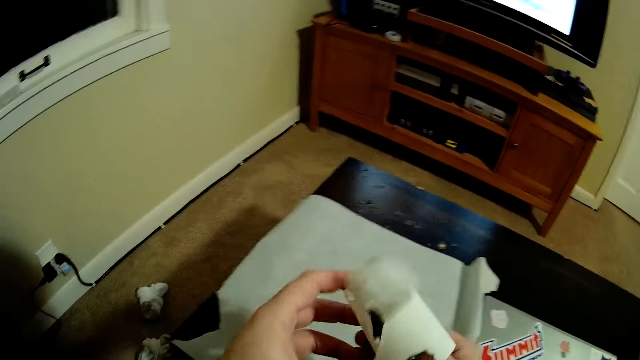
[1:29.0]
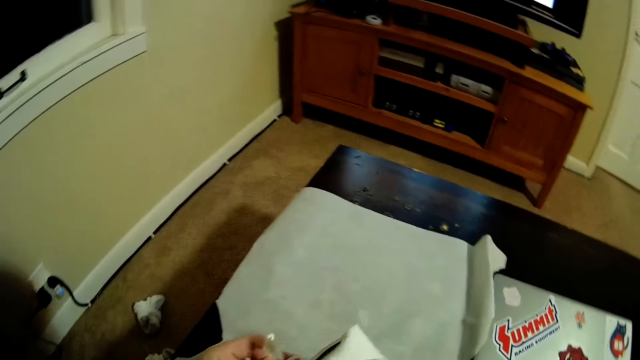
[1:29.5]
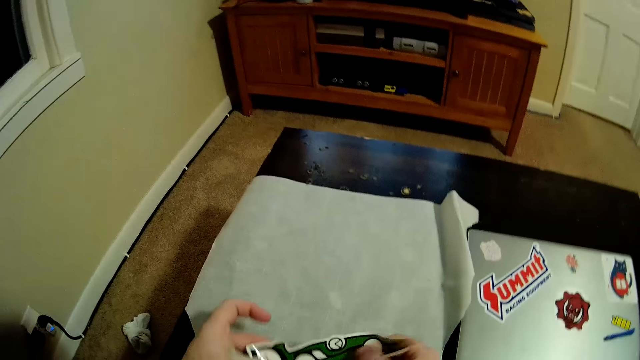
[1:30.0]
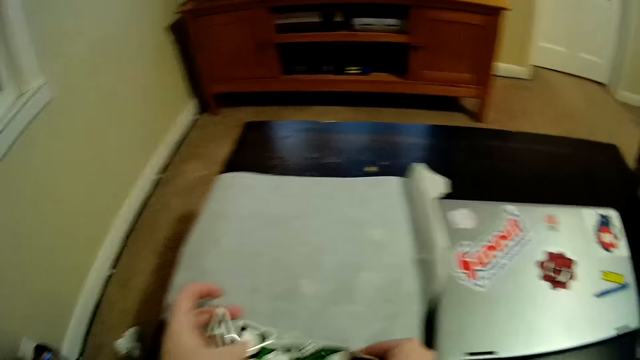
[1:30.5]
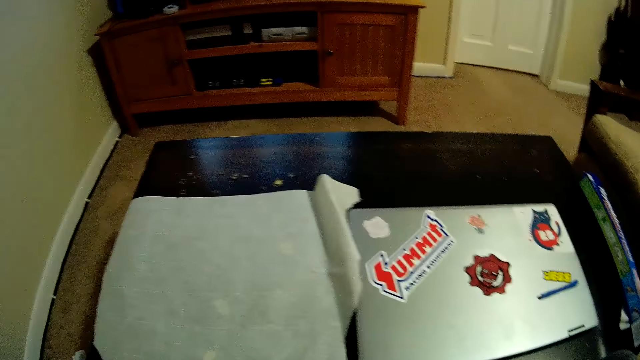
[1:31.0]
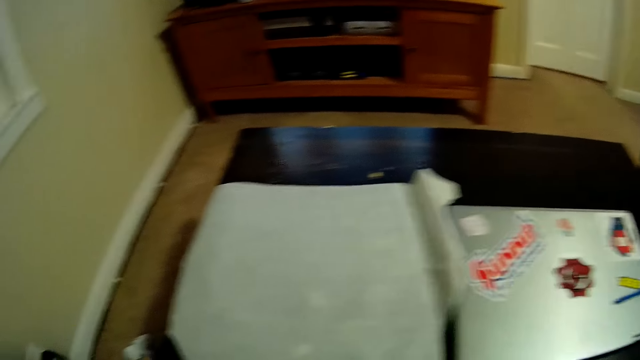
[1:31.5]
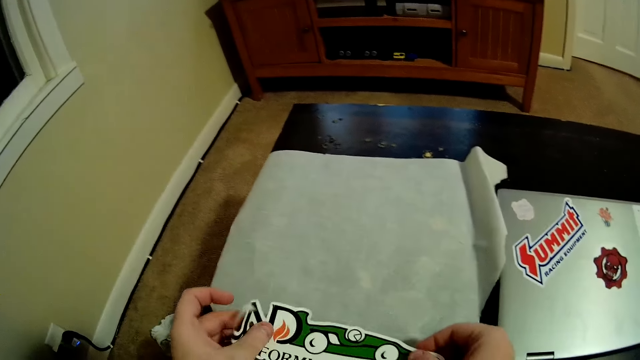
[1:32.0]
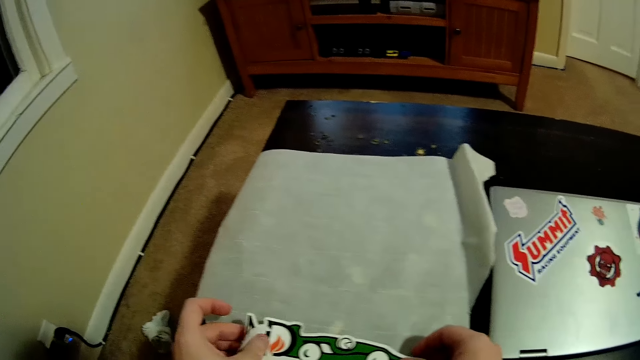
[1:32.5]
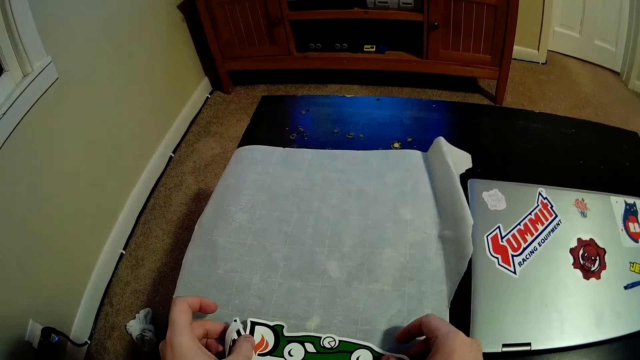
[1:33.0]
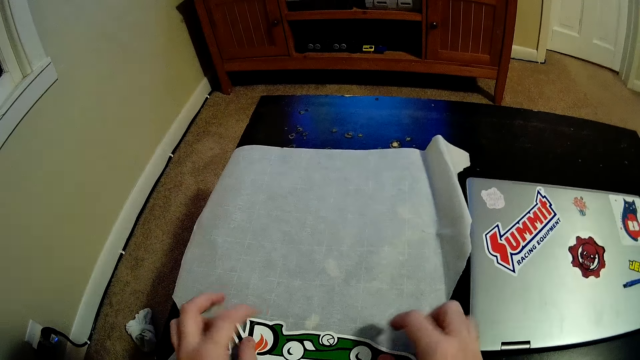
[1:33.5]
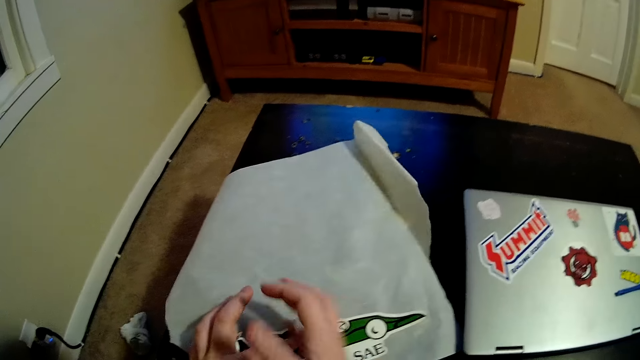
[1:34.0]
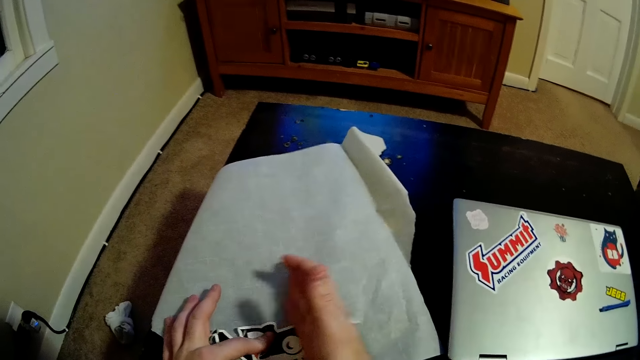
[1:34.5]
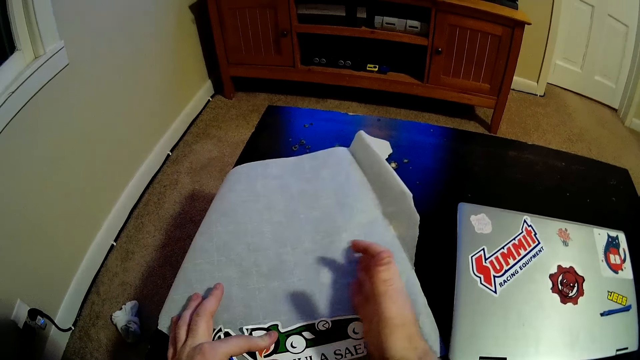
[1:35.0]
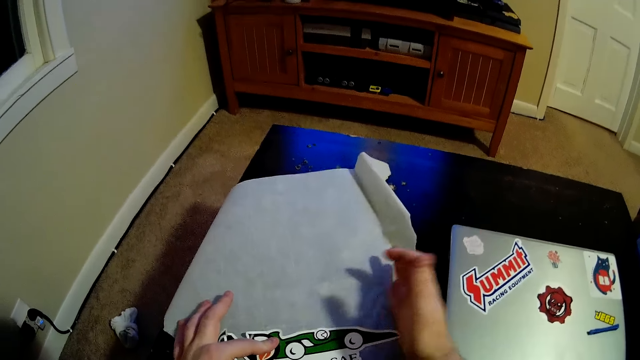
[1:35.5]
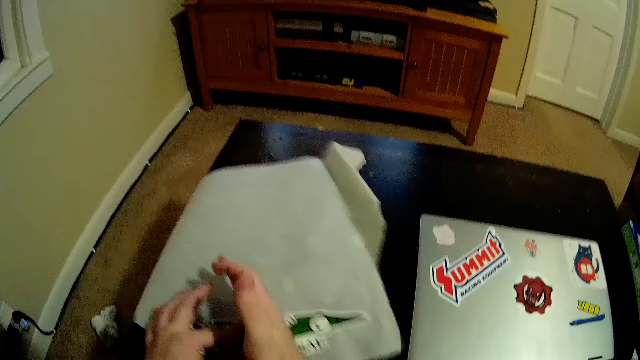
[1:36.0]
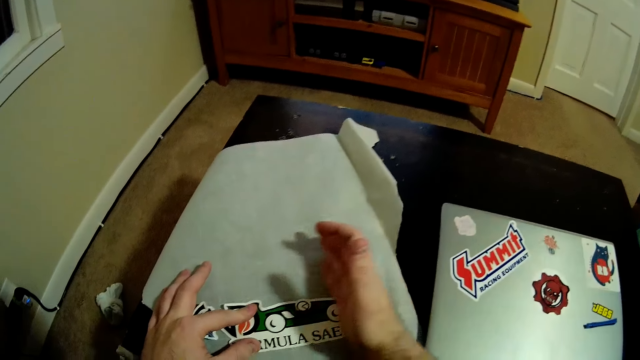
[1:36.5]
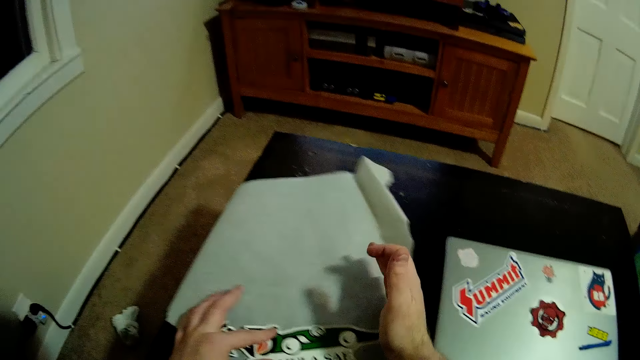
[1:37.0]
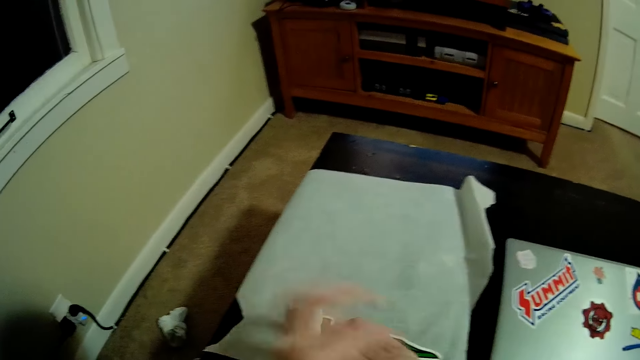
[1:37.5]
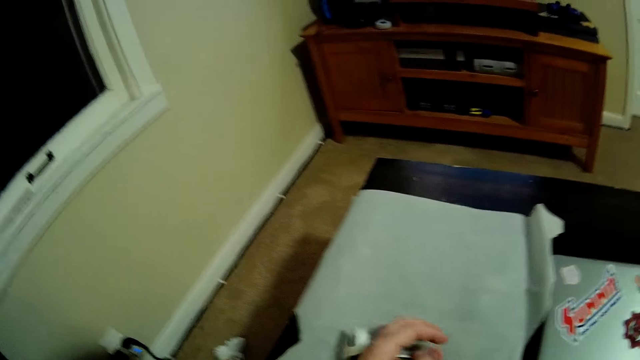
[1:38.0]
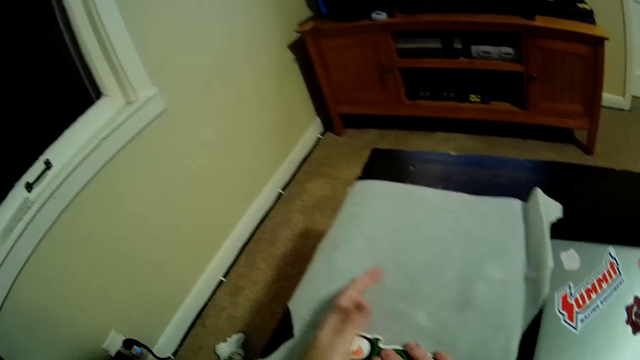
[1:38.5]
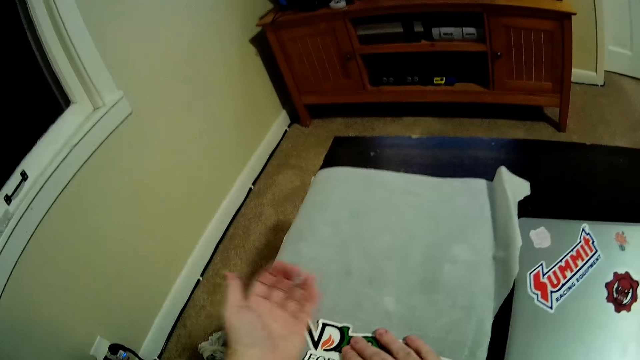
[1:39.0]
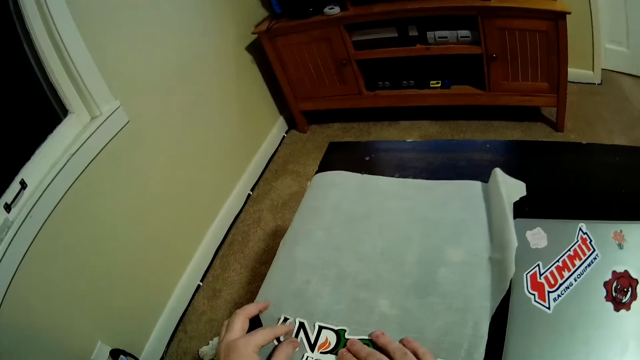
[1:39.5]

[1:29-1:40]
The camera wearer places the sticker on the paper with both hands. They flatten the sticker on the paper.

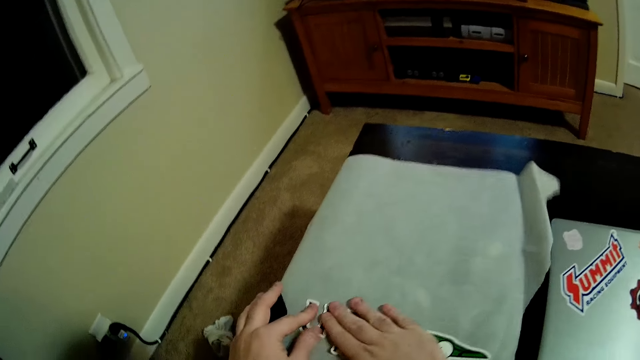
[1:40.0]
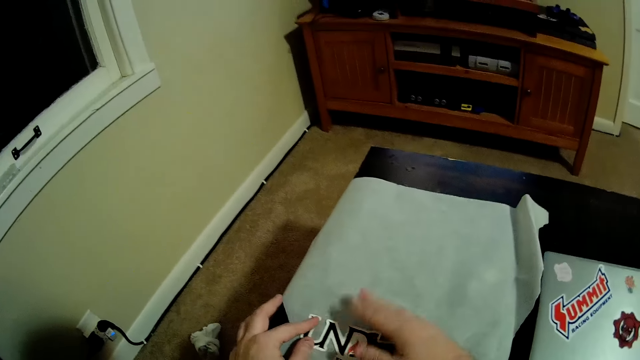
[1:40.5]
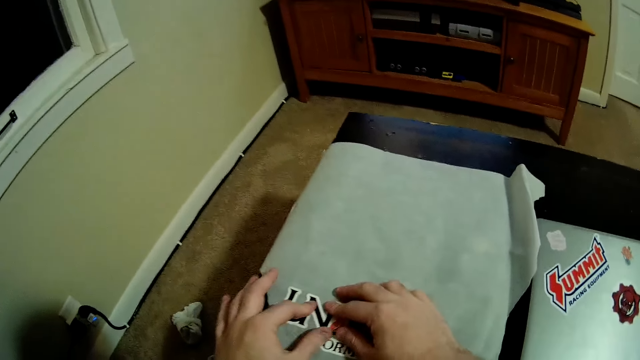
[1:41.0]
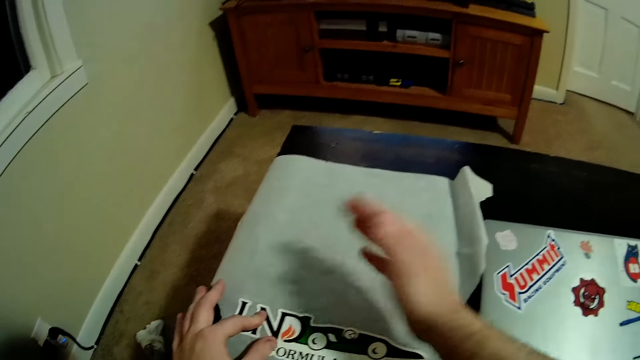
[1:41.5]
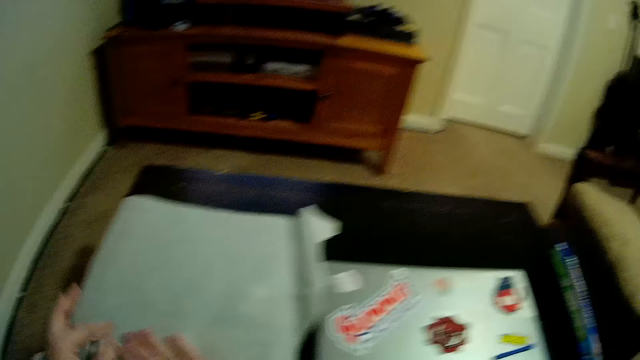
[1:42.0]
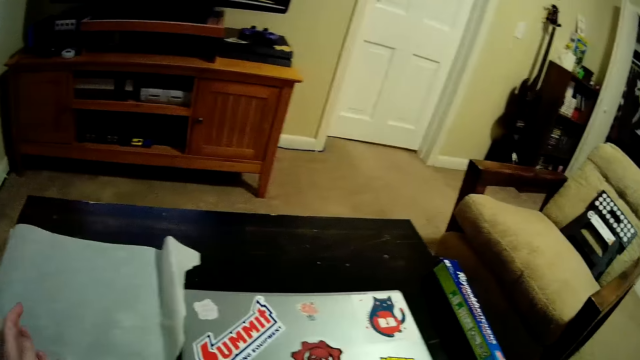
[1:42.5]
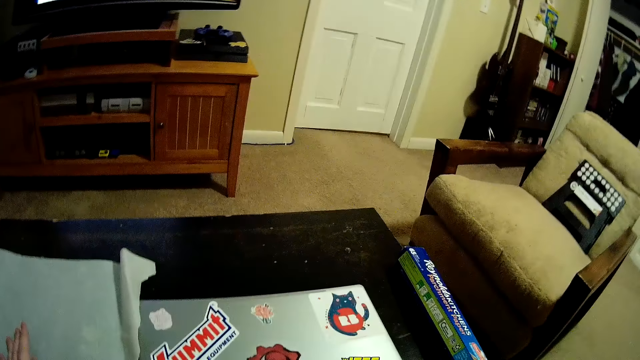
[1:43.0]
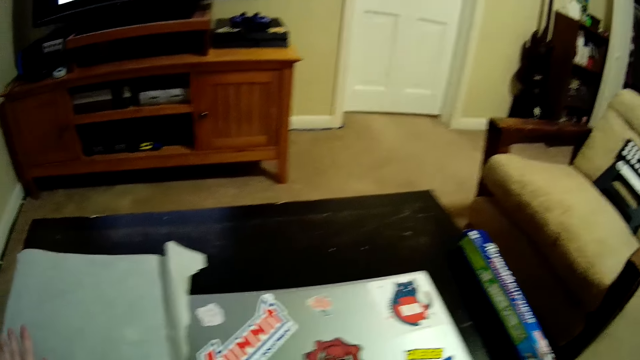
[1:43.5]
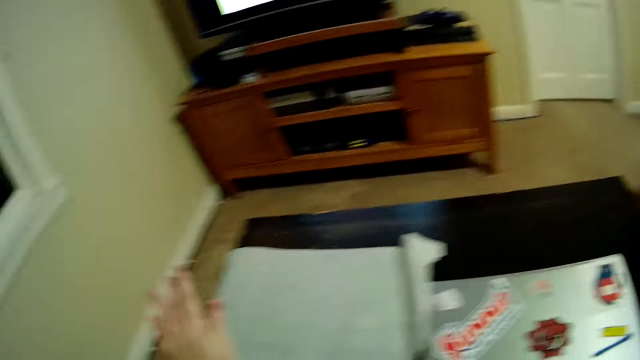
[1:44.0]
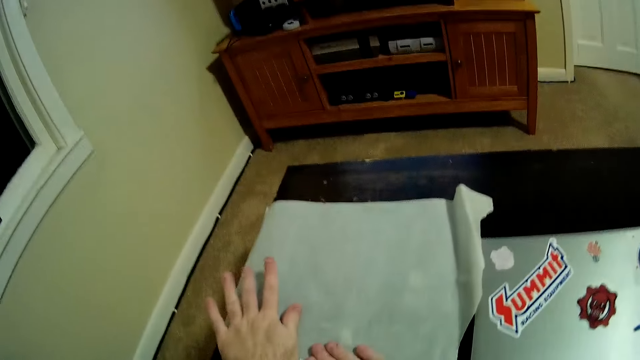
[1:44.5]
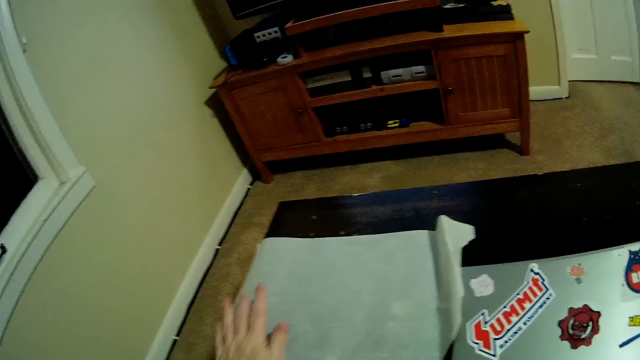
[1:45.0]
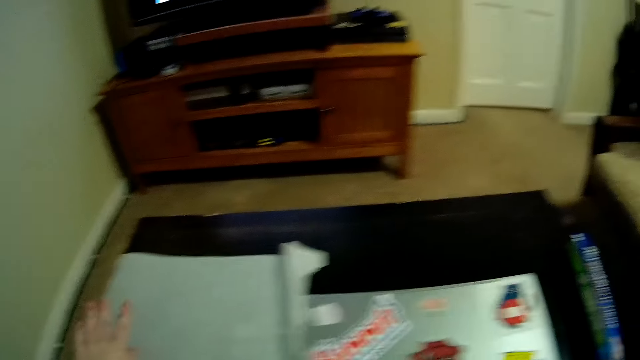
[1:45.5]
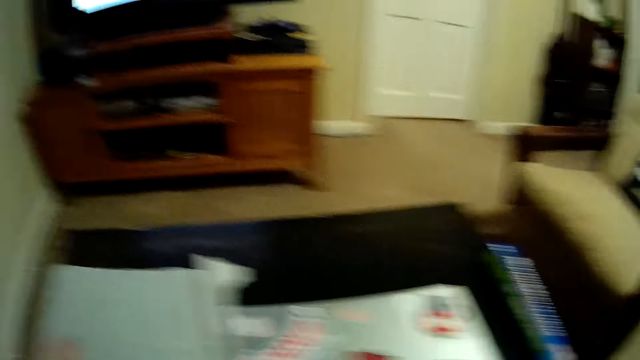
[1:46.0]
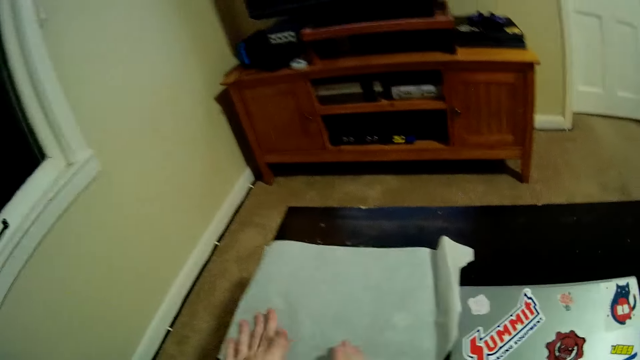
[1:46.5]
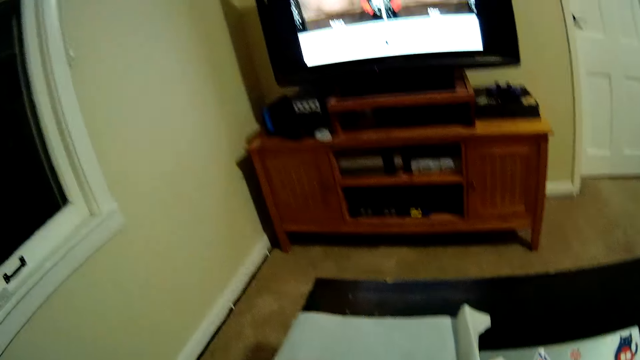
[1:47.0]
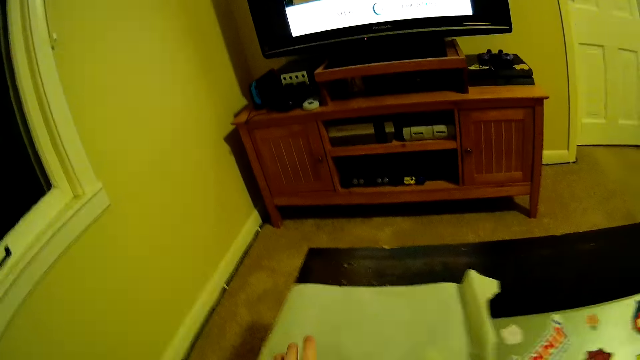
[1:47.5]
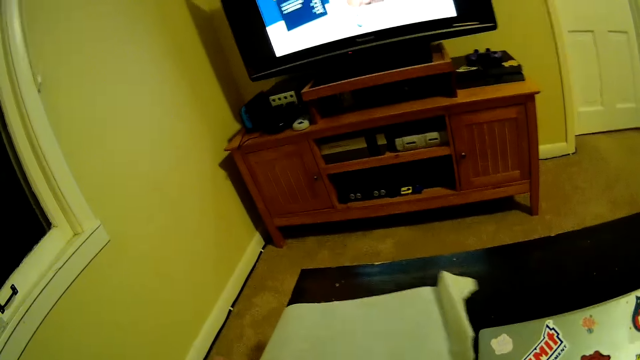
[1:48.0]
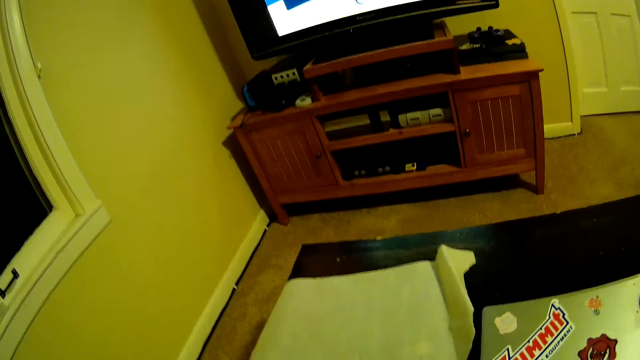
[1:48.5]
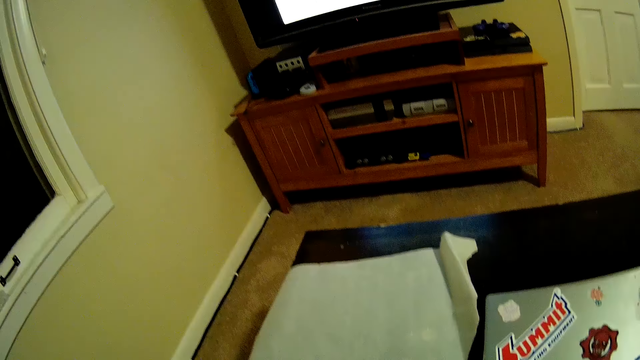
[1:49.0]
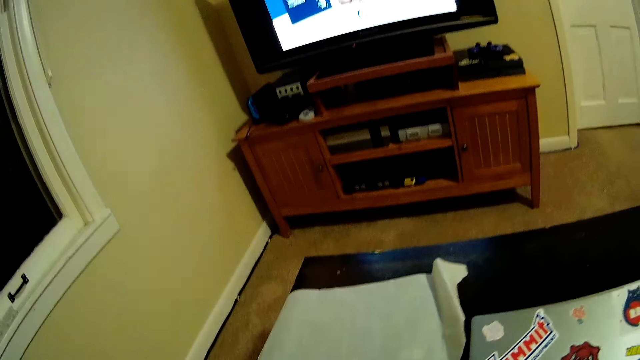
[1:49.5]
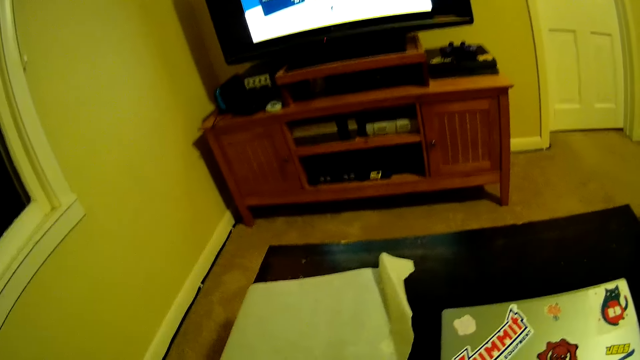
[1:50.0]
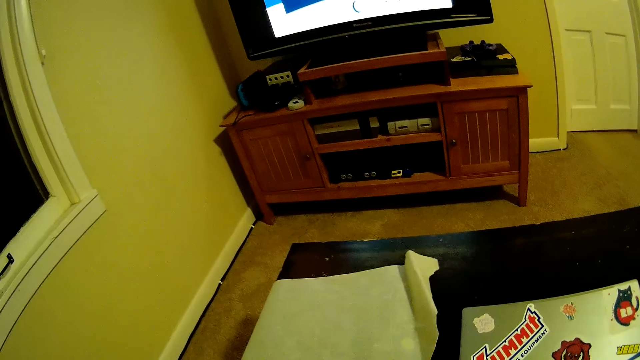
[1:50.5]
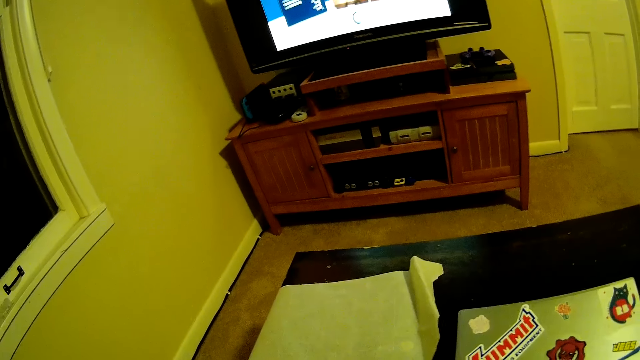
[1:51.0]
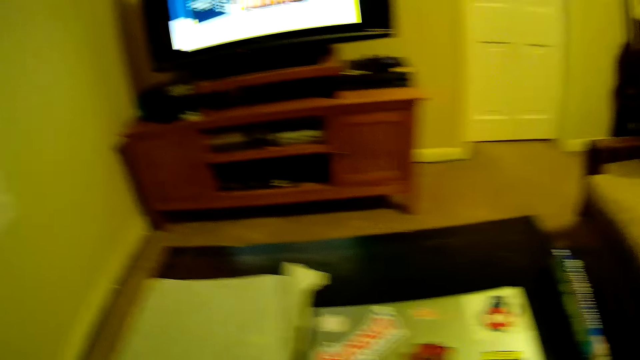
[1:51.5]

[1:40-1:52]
The camera wearer looks around the room.
